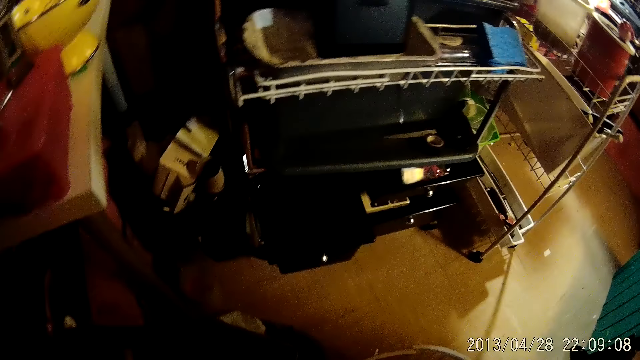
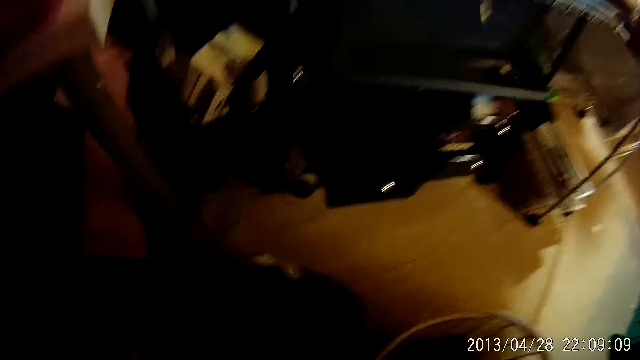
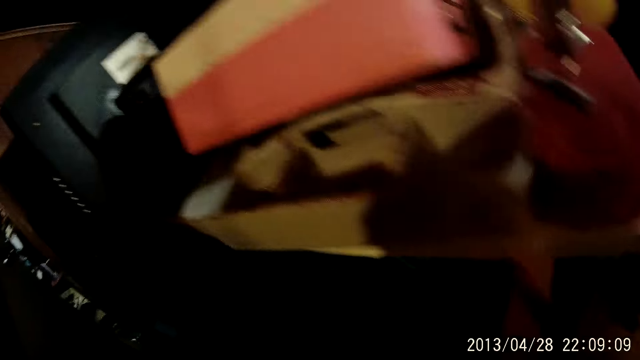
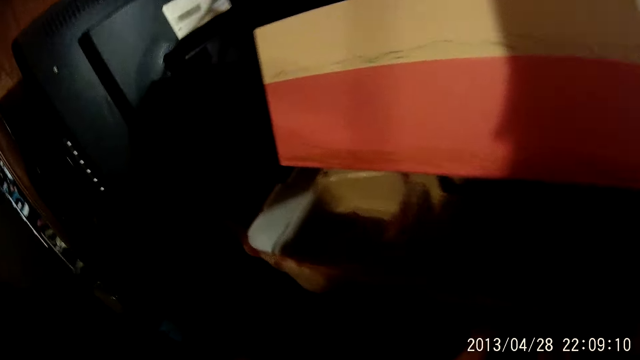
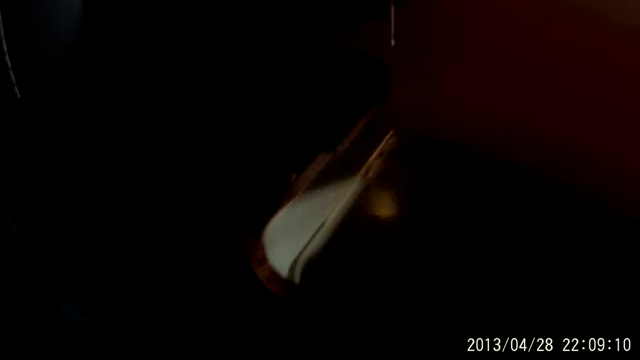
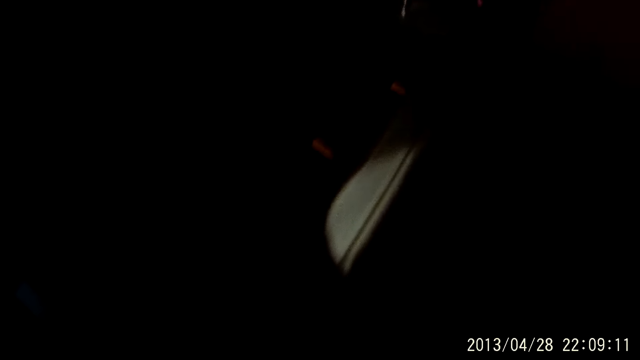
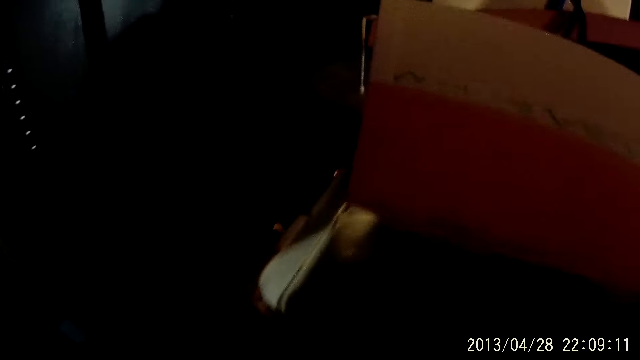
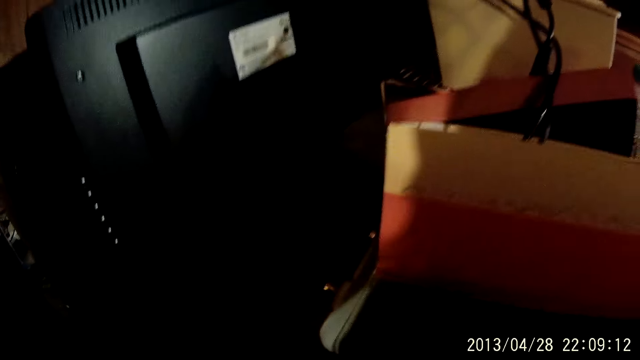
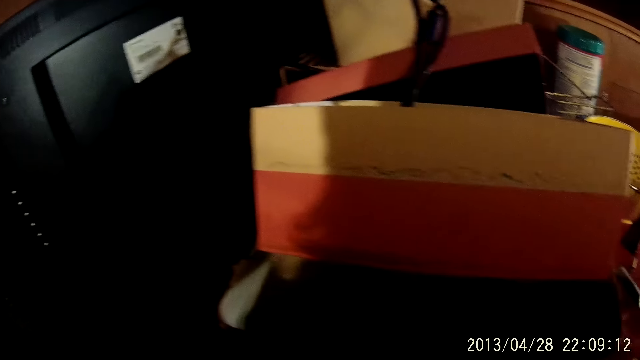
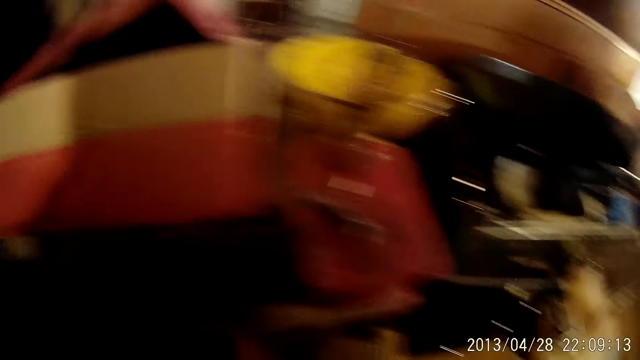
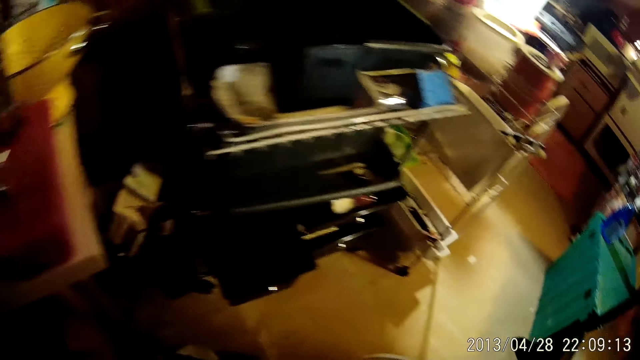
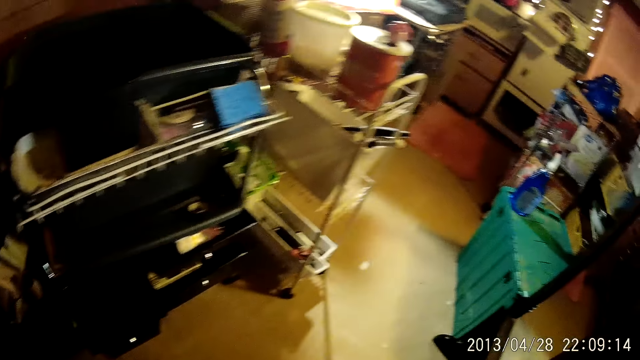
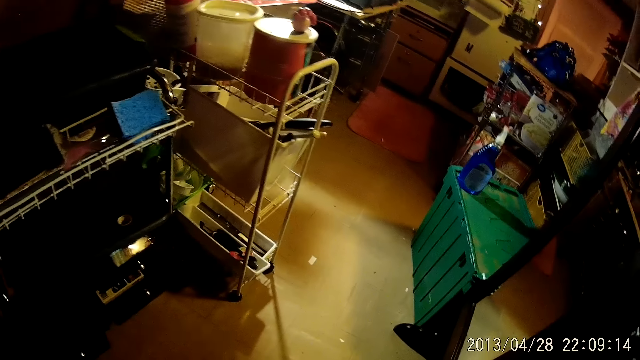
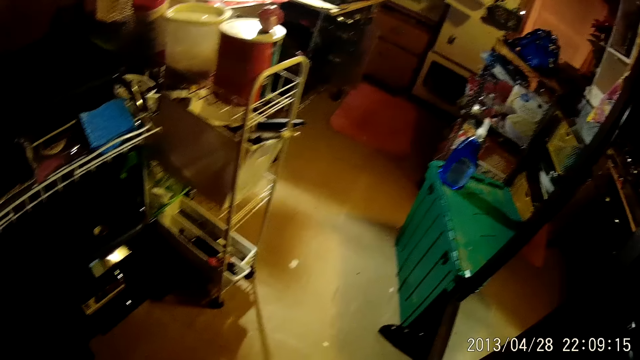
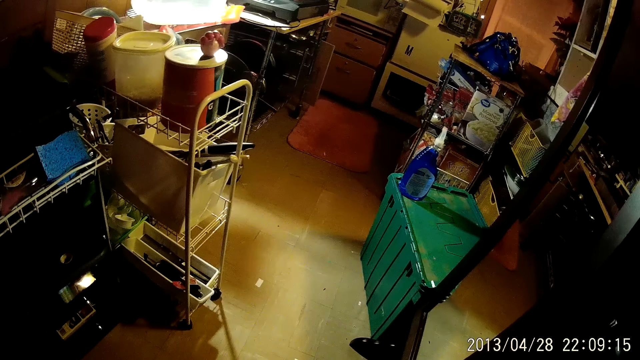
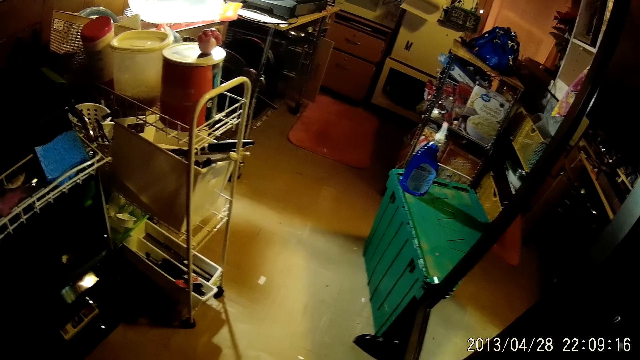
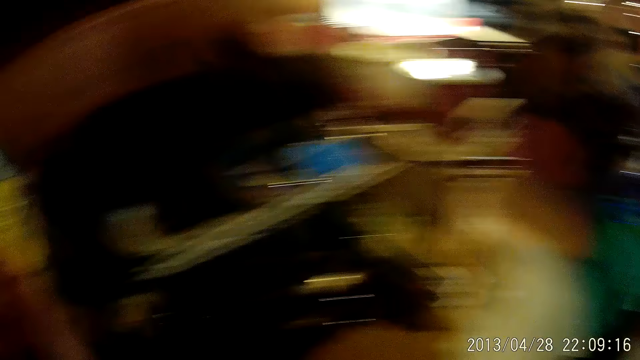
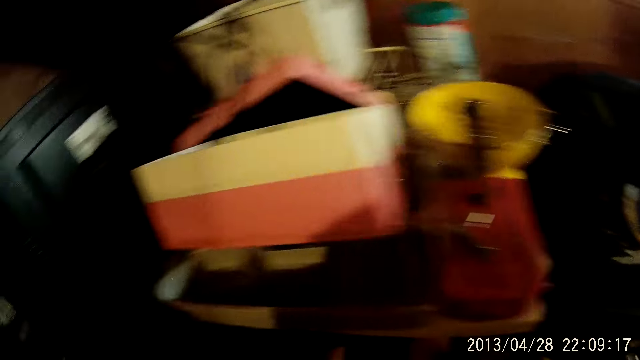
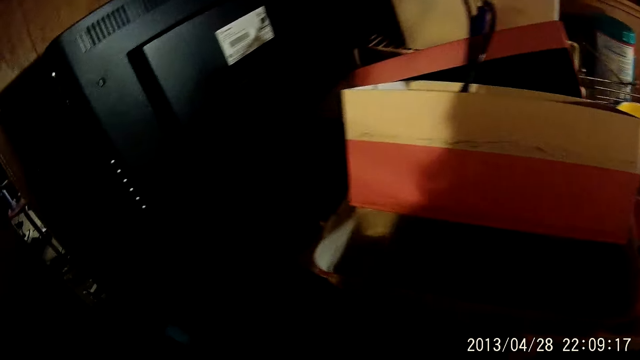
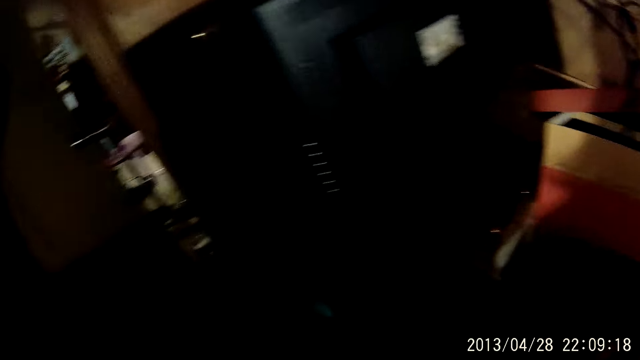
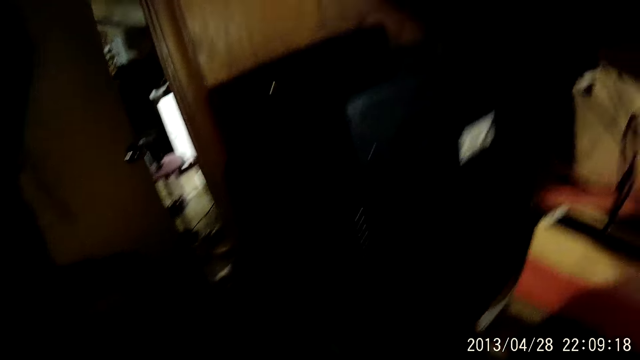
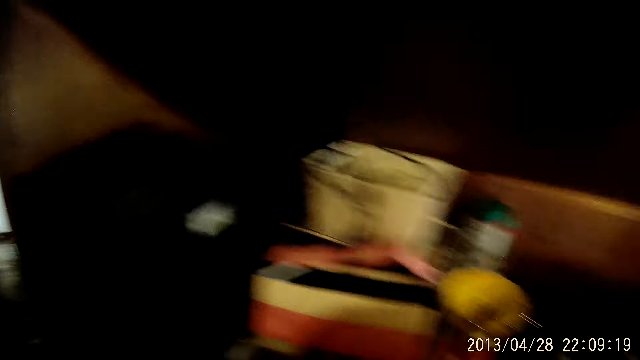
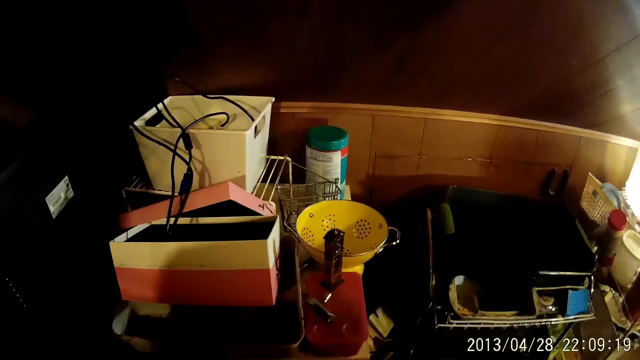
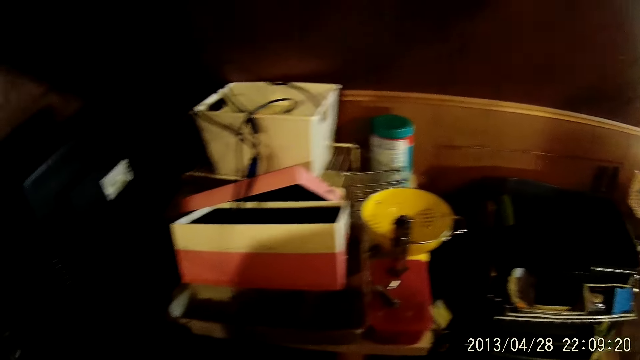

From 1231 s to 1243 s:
The camera wearer walks in the house. They look around.

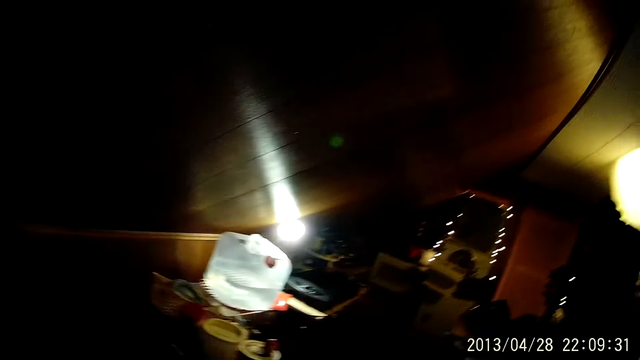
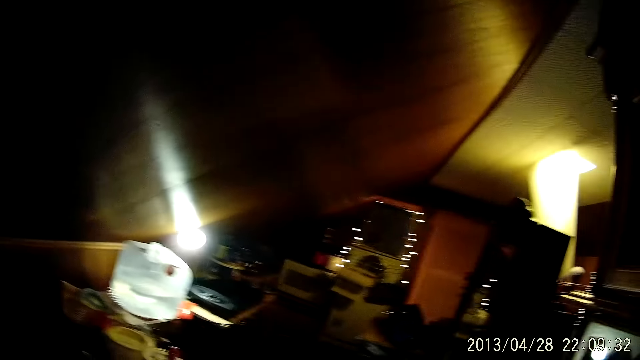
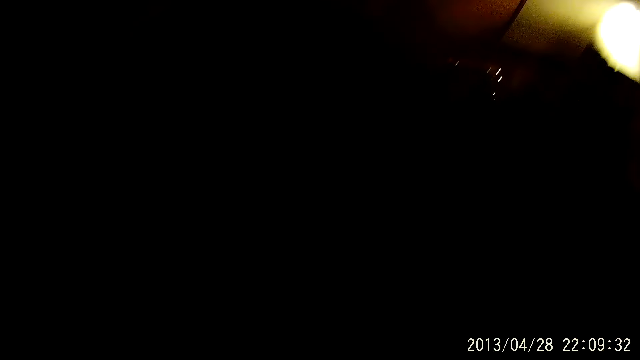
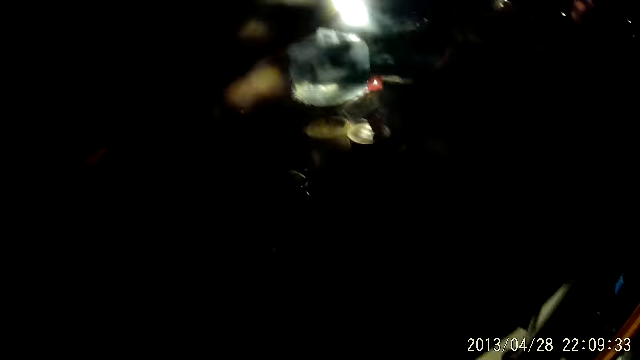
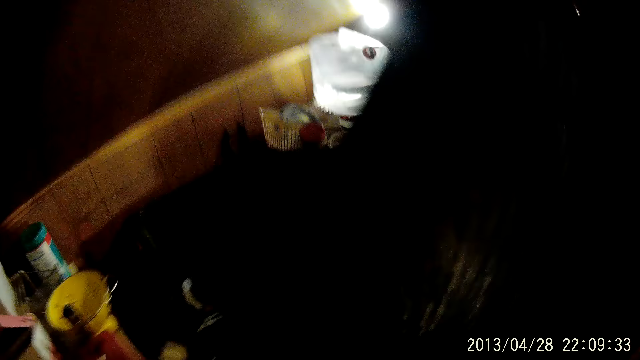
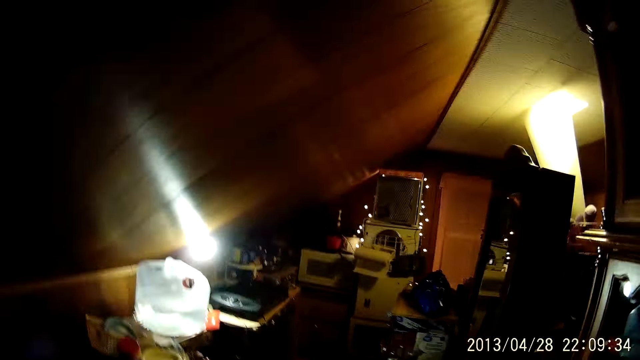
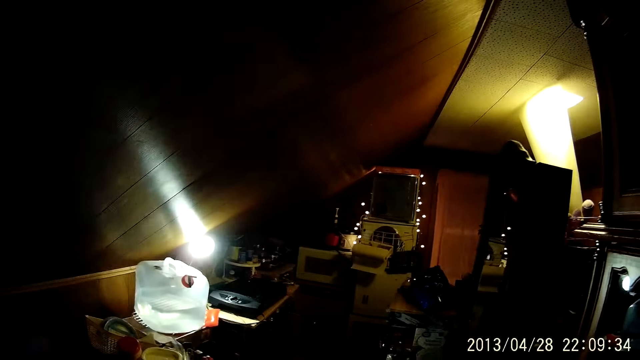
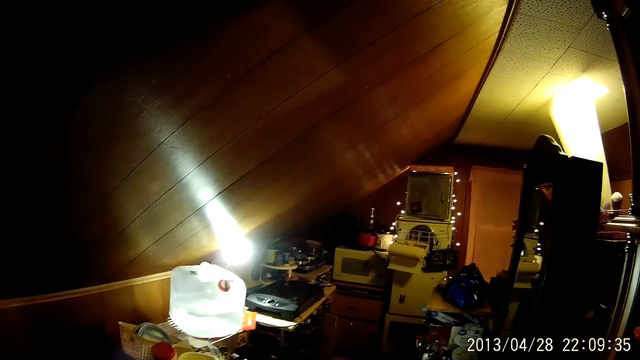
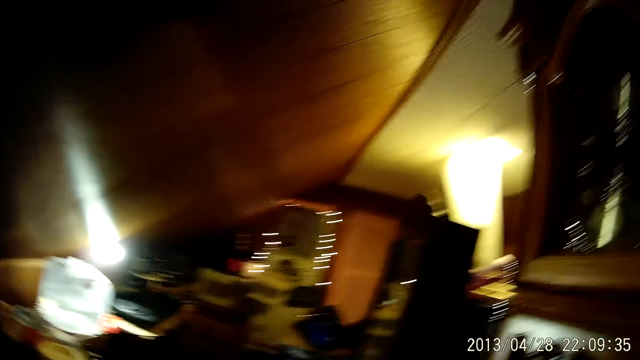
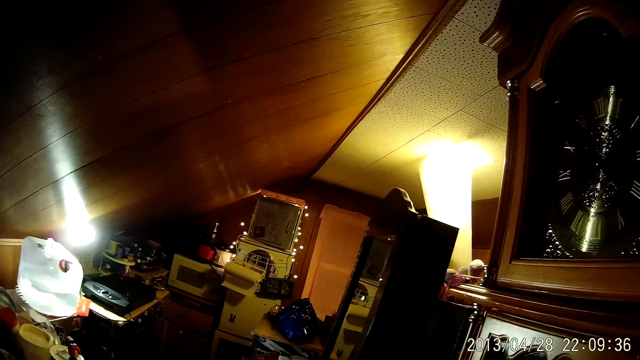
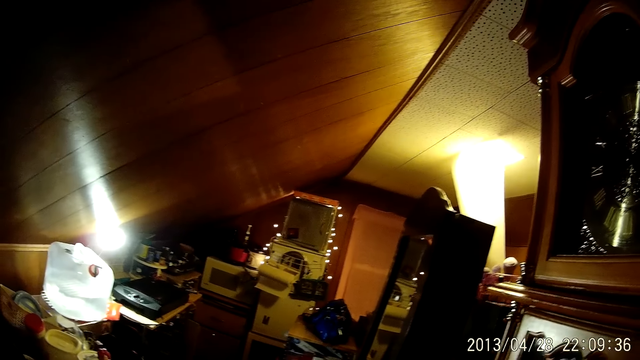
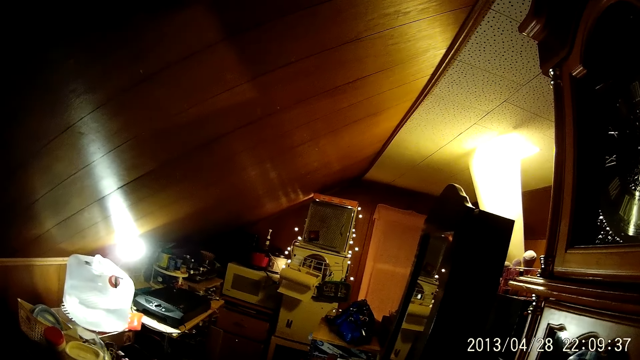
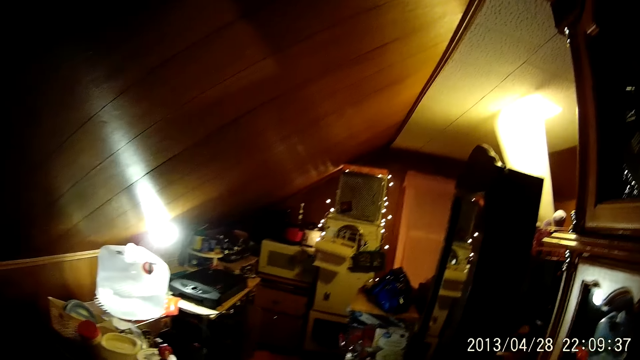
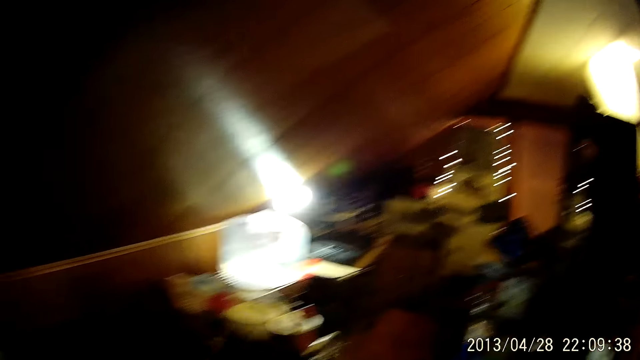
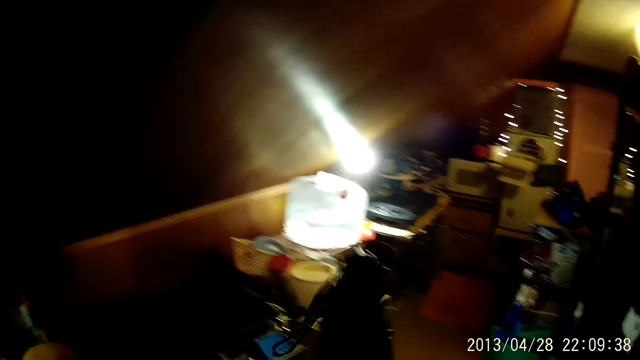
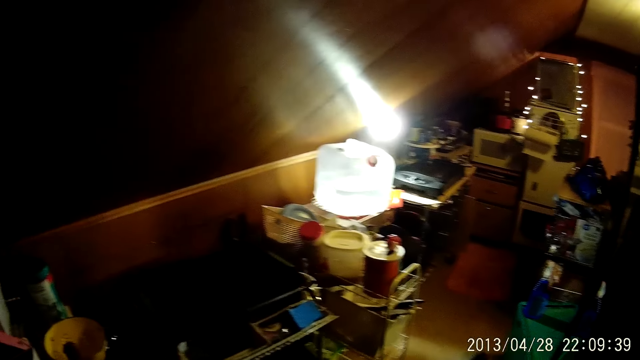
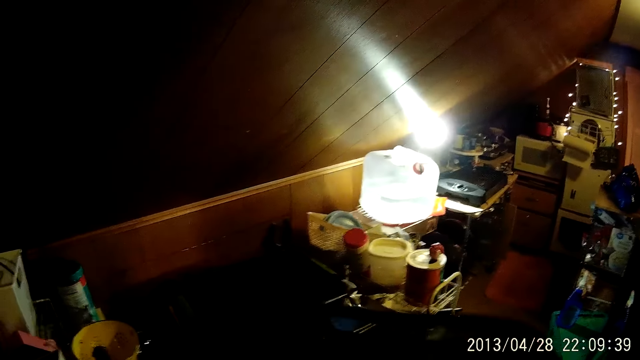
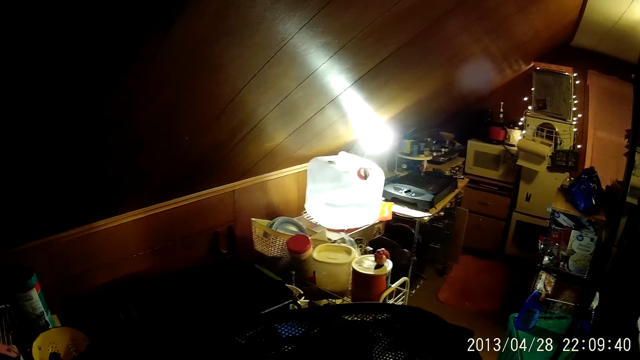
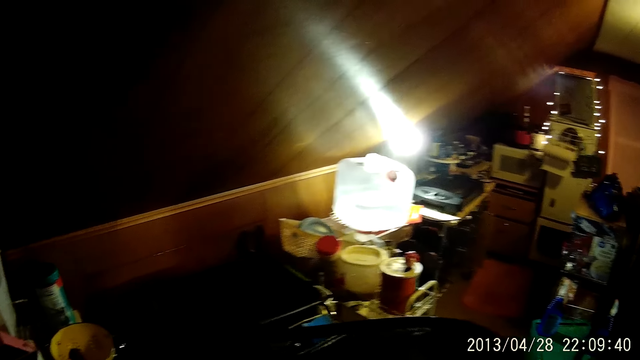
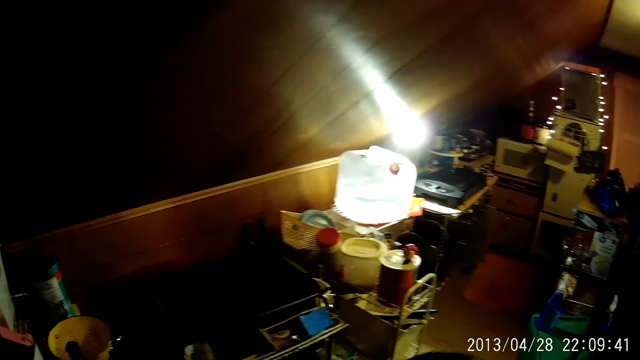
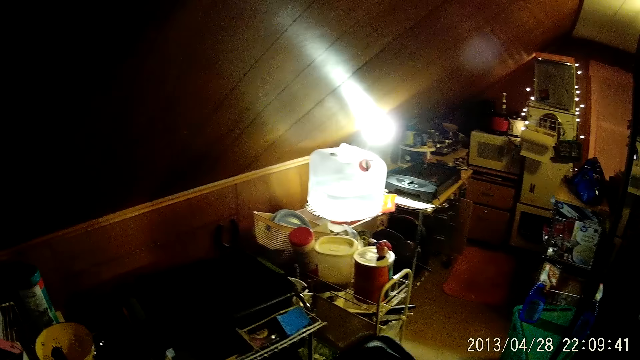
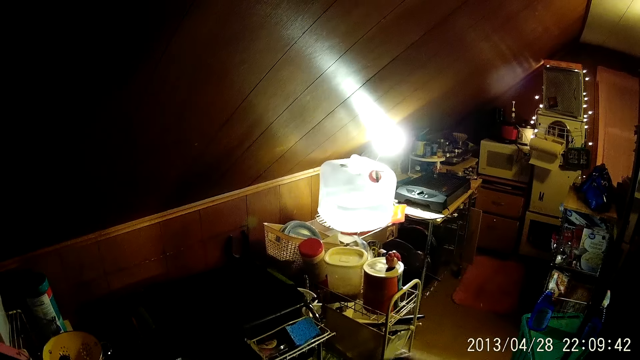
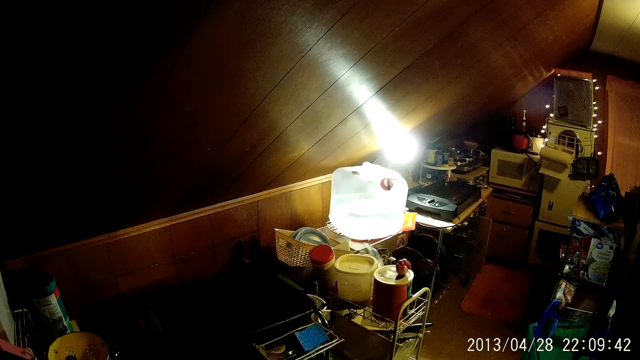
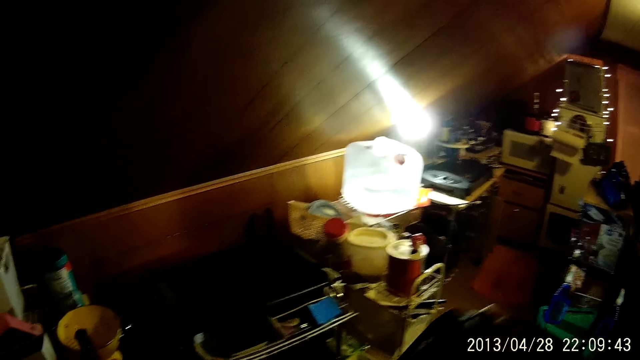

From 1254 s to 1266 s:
The camera wearer picks up a black laundry basket. They hold the black laundry basket.
